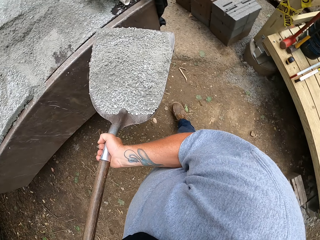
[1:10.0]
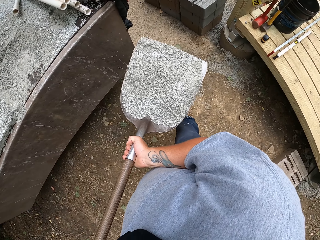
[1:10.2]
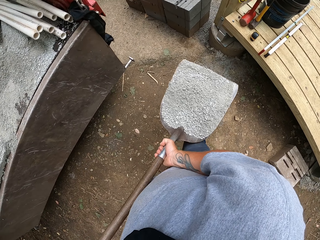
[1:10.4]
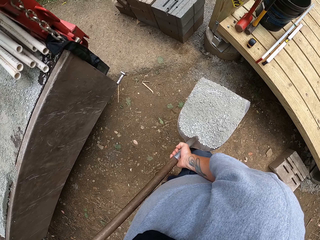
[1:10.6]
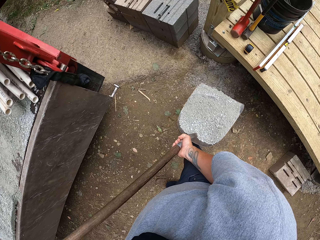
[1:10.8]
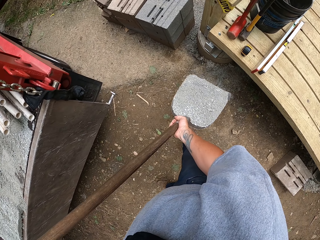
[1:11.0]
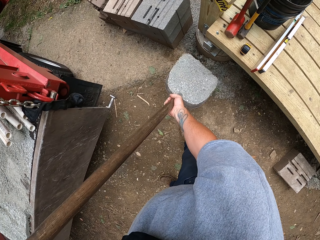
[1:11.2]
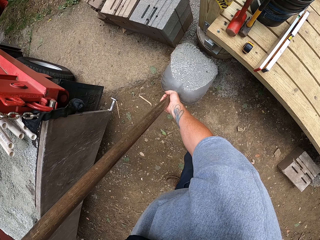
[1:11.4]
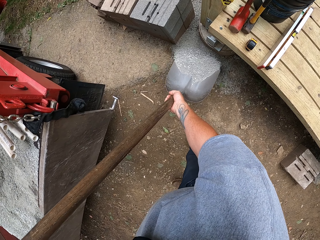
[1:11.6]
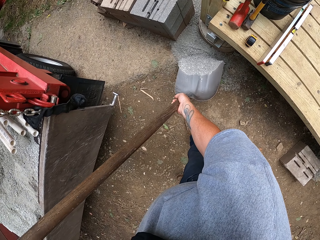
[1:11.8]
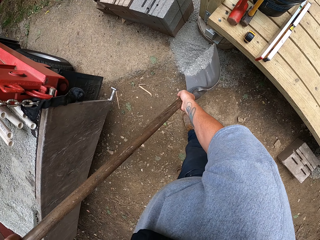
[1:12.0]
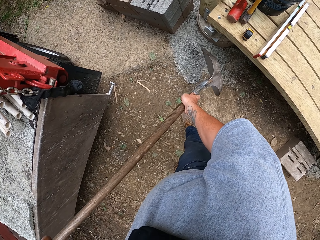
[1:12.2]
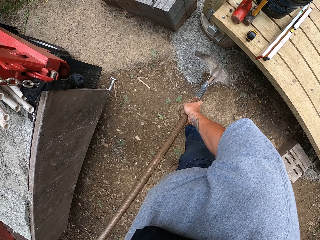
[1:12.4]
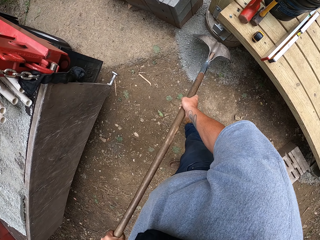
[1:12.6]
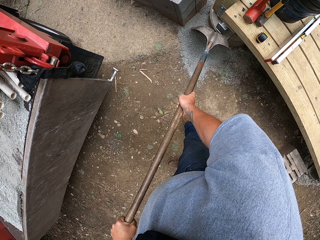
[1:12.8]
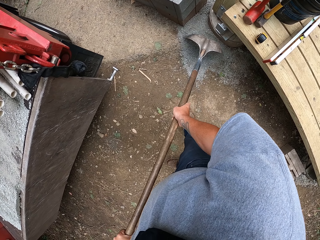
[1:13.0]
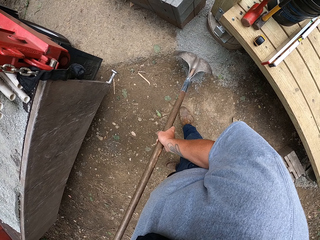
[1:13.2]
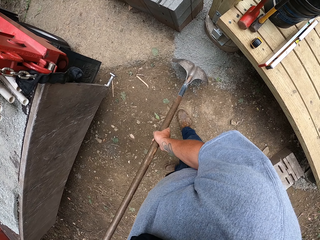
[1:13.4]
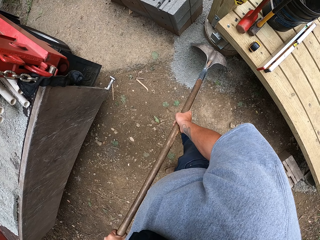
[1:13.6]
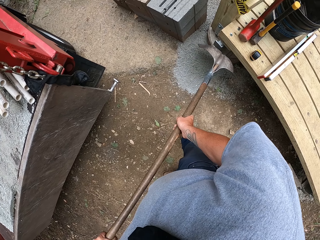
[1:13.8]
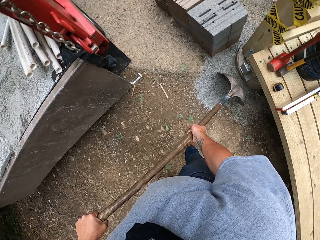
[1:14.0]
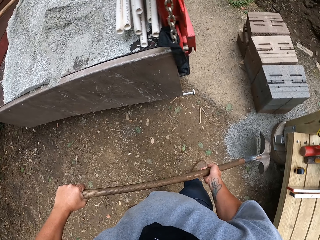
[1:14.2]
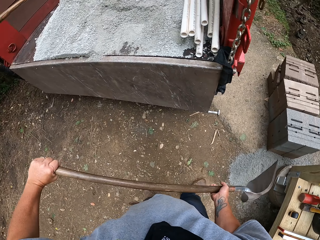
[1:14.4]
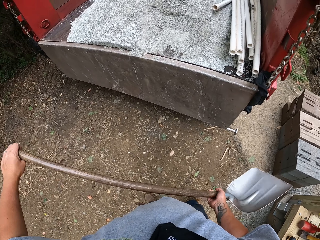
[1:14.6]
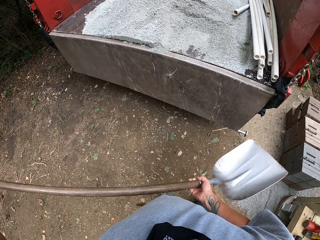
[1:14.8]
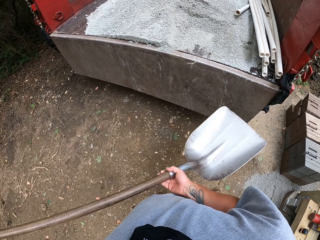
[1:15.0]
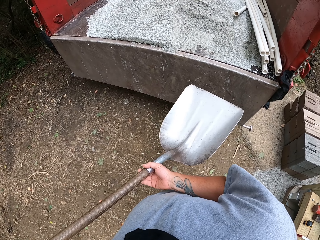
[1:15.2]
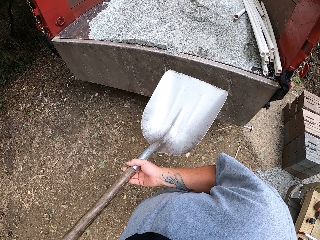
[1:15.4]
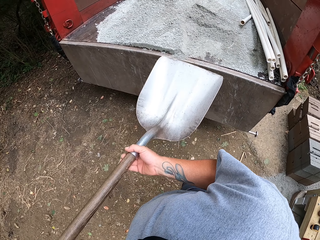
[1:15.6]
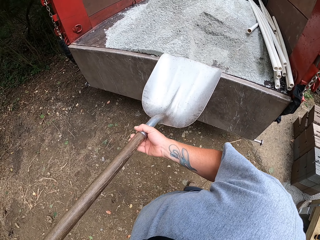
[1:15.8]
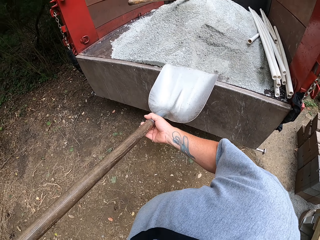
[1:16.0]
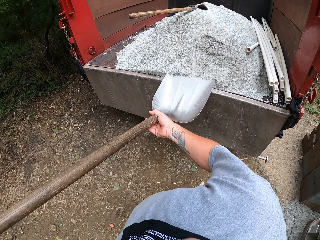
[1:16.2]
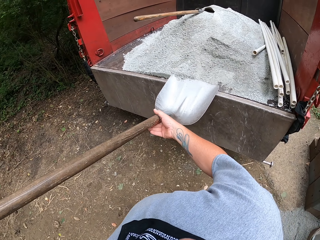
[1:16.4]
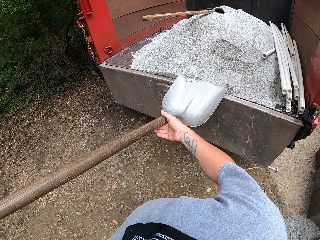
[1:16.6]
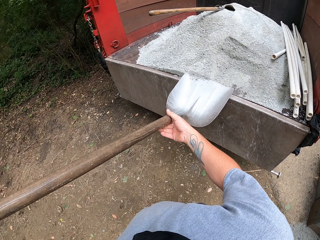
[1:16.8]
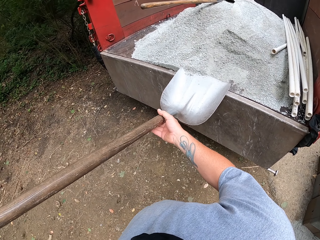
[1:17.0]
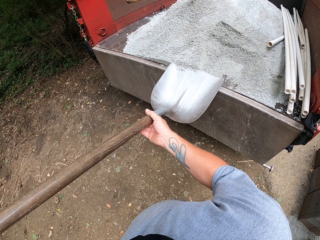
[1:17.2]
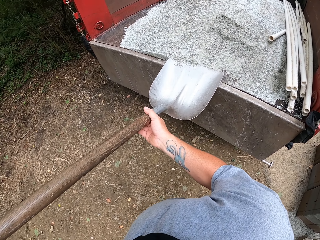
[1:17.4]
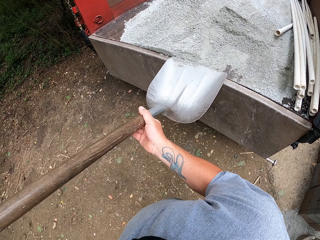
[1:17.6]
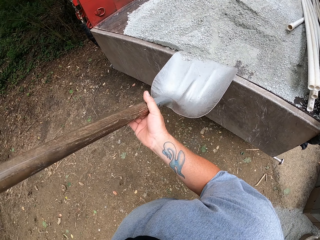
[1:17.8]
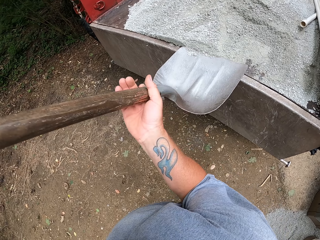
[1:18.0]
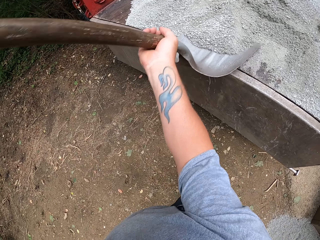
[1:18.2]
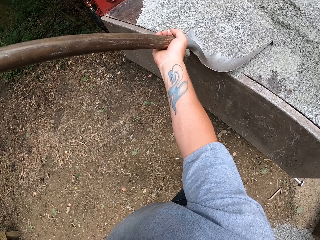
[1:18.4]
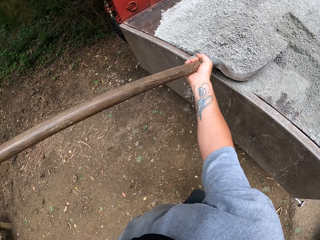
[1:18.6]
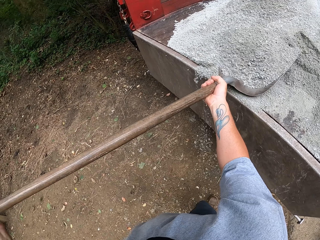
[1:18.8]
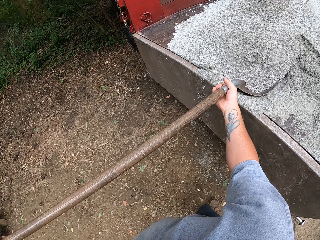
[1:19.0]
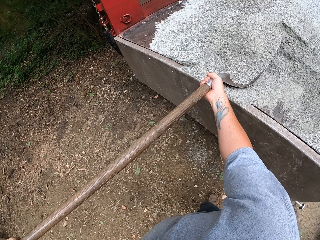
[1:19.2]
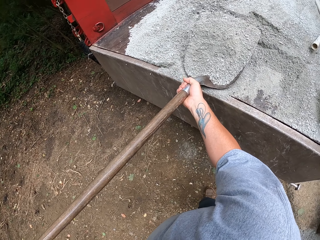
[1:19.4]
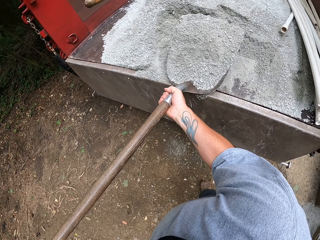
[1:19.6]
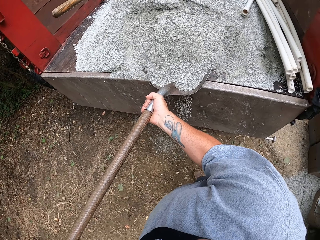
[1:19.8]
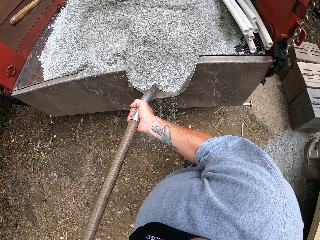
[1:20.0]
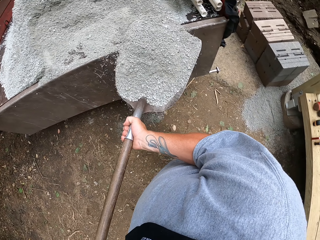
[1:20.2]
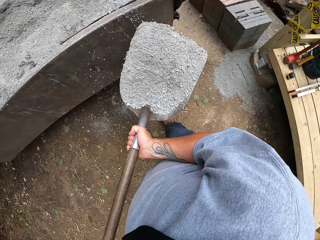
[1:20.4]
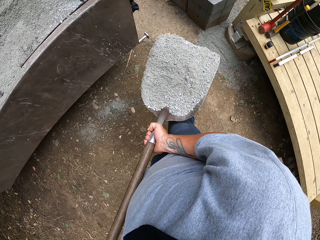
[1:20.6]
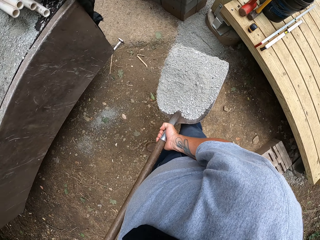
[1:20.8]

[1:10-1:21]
The camera wearer pours the sand on the ground under the bridge. They spread the sand on the ground with the shovel. They scoop the sand with the shovel.

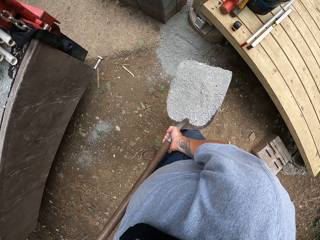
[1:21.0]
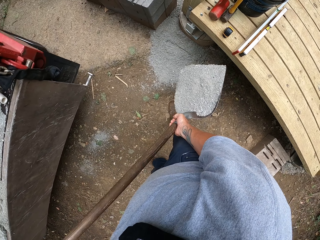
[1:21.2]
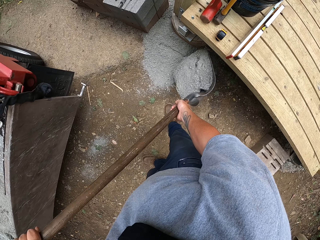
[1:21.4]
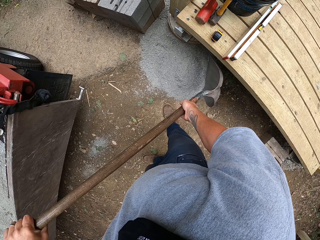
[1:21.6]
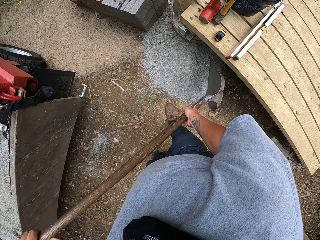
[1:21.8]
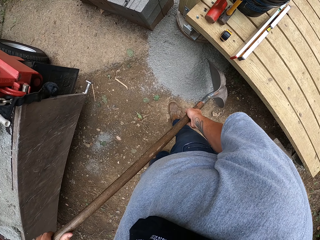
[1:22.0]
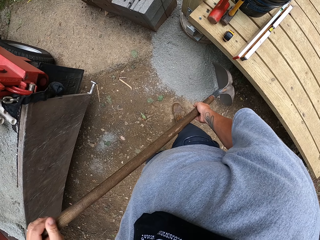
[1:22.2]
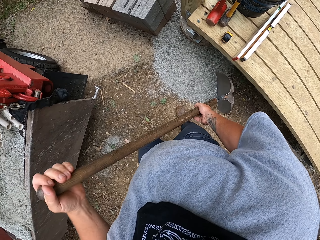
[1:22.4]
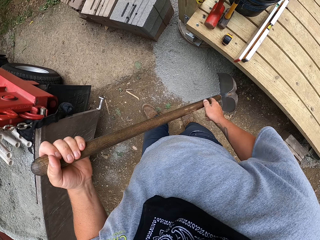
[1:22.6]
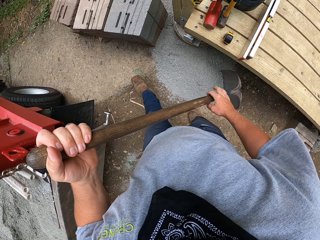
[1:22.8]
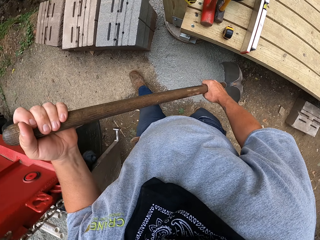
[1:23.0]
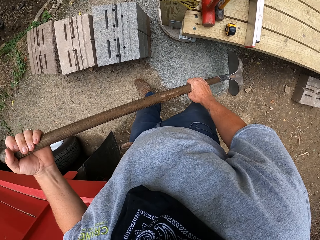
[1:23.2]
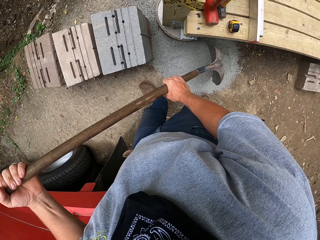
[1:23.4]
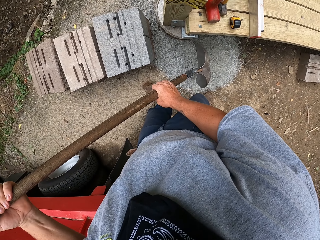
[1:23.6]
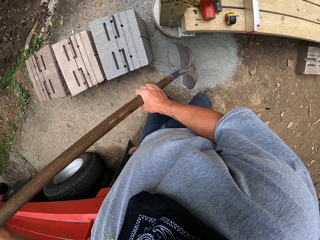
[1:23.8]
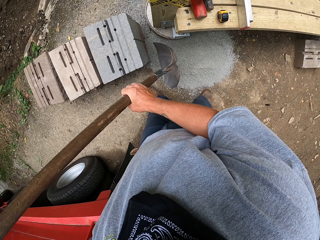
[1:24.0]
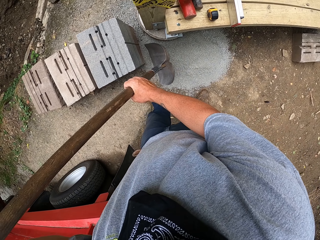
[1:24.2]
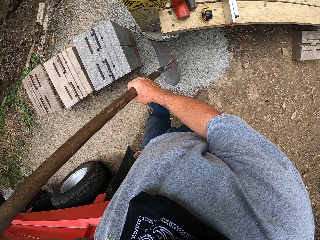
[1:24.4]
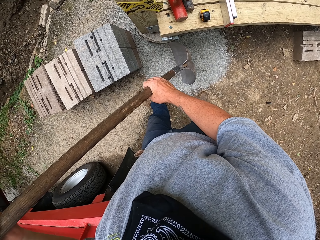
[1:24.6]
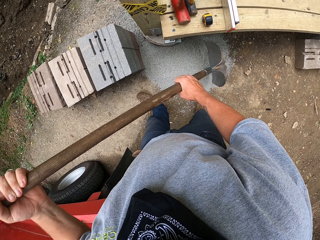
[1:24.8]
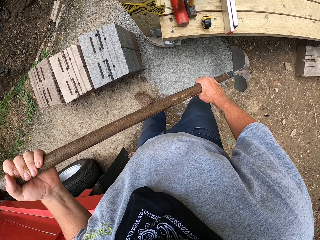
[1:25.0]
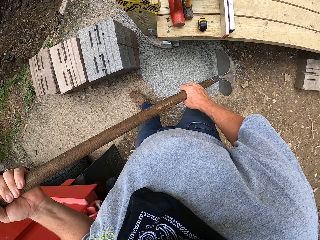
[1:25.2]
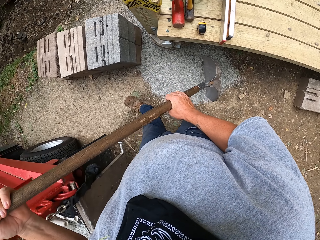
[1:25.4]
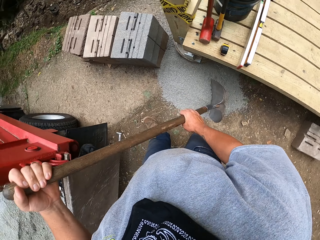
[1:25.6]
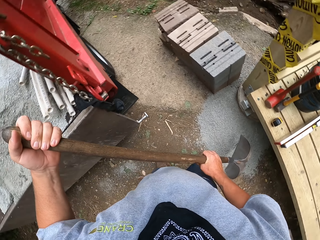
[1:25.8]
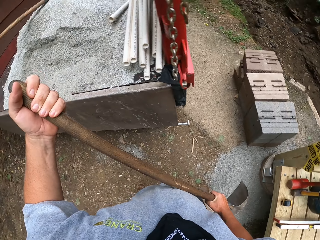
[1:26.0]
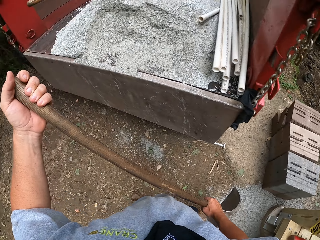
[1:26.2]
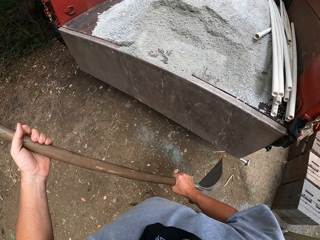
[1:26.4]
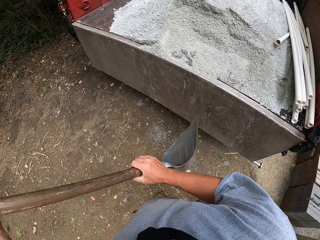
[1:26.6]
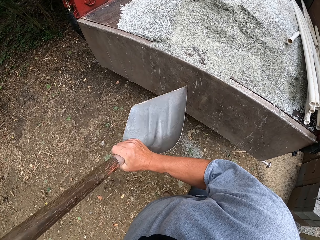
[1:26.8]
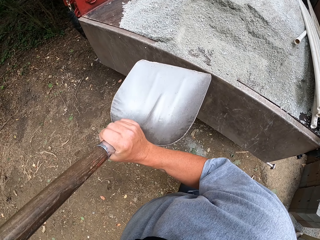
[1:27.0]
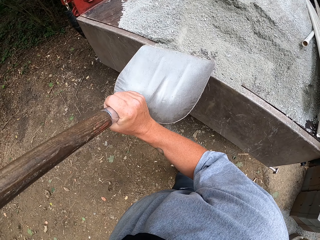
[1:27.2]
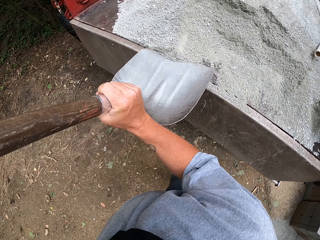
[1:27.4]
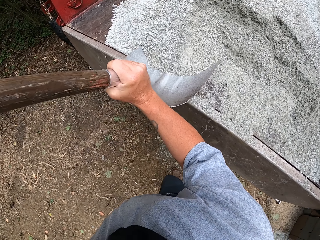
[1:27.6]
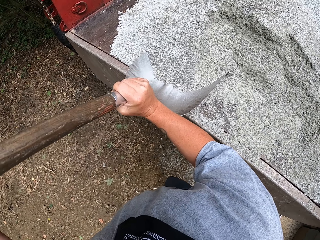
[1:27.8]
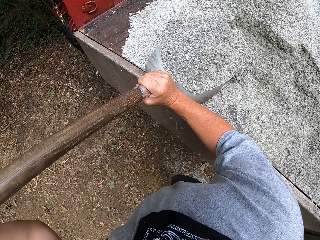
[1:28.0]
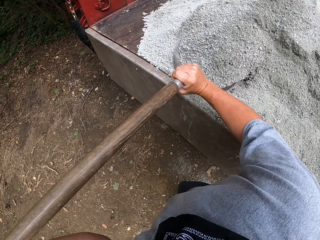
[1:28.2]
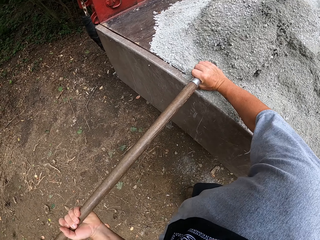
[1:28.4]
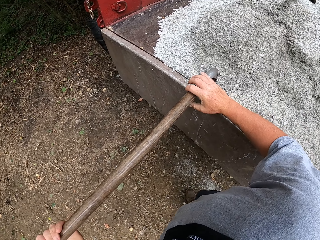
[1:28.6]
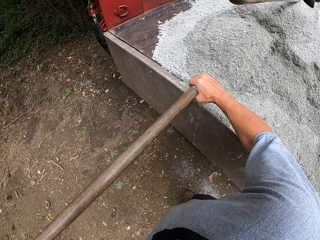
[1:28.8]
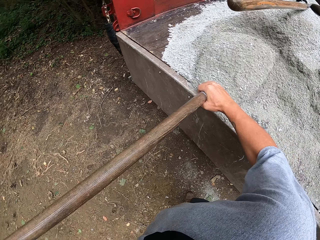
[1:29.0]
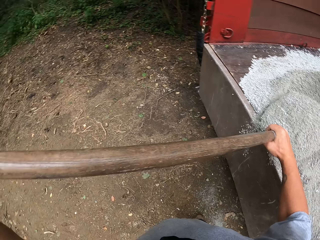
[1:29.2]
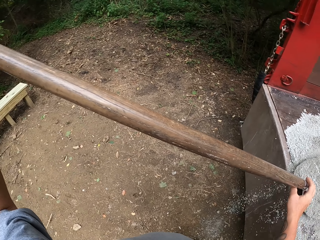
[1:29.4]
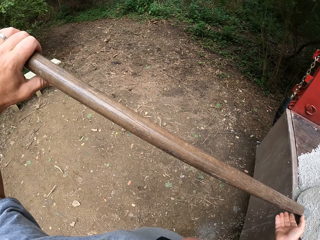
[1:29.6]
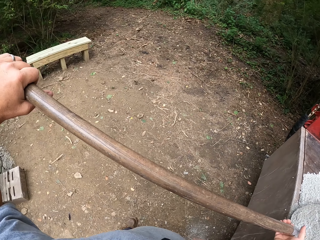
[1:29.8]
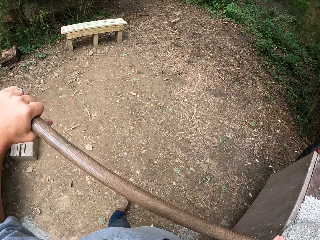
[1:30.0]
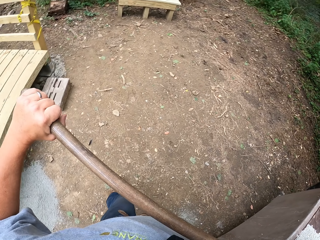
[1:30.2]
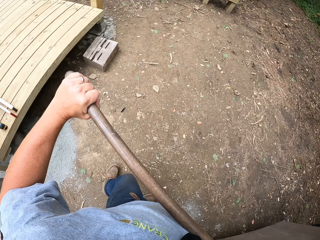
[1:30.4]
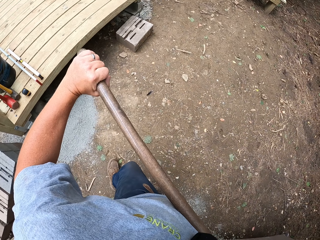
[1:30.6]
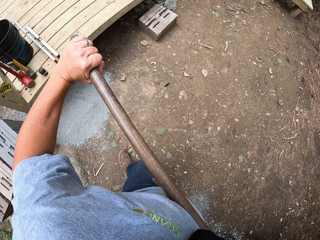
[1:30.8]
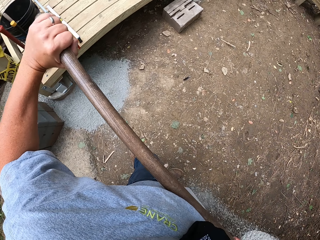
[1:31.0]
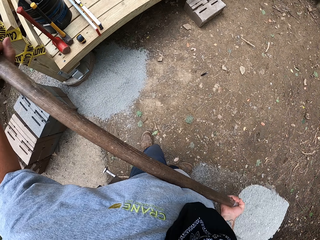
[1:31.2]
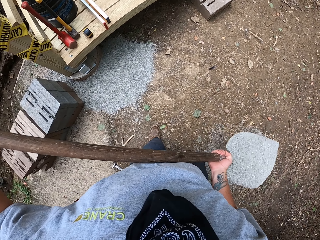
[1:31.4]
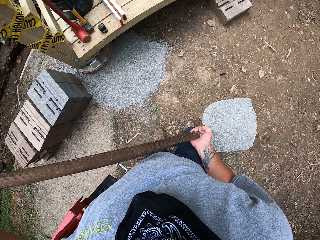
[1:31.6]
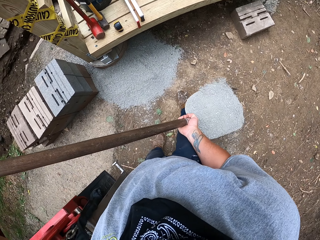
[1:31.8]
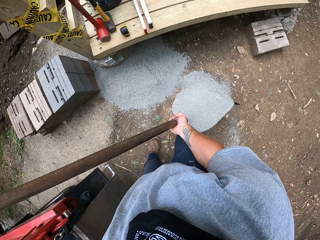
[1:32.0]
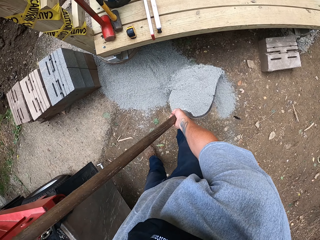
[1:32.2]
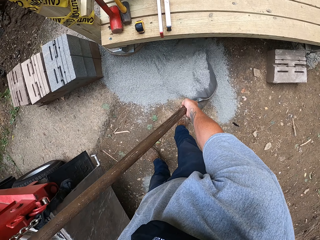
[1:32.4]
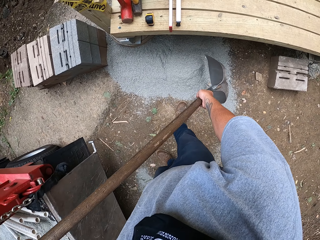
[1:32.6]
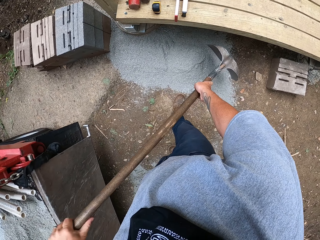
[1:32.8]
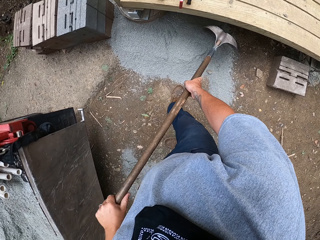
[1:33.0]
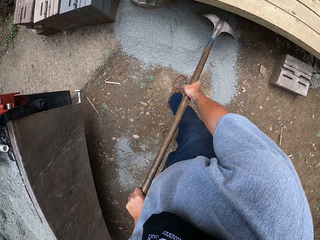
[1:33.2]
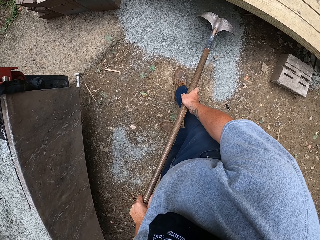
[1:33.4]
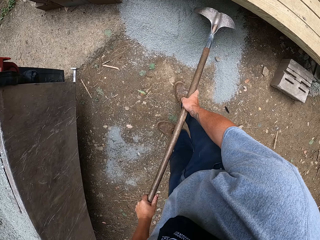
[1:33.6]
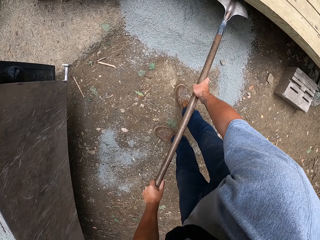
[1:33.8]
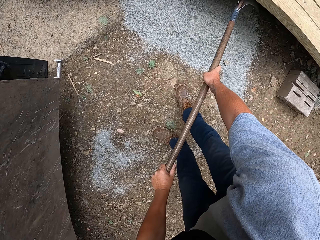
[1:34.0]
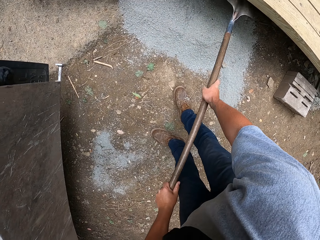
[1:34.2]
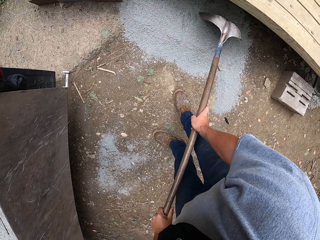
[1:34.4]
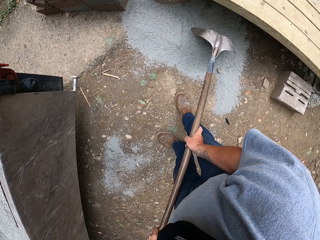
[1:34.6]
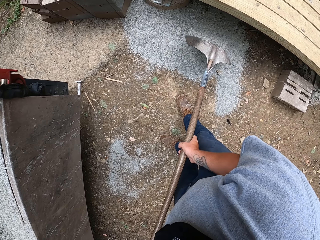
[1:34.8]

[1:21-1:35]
The camera wearer pours the sand or soil on the ground under the bridge. They spread the sand on the ground with the shovel or spade. They scoop the sand with the shovel. They pour the sand on the ground under the bridge. They level the soil with the spade.
